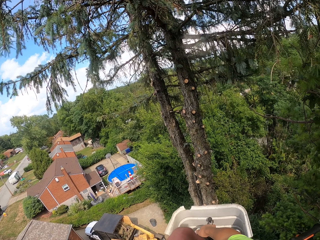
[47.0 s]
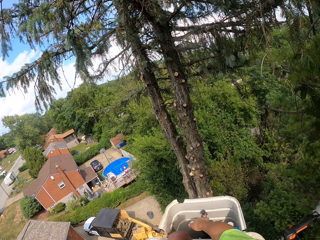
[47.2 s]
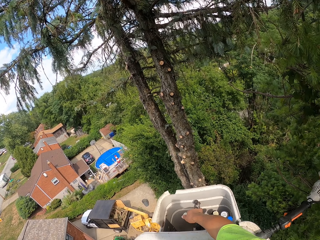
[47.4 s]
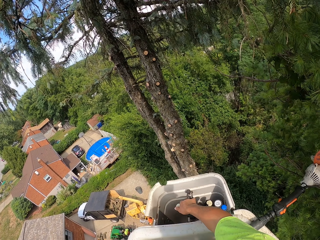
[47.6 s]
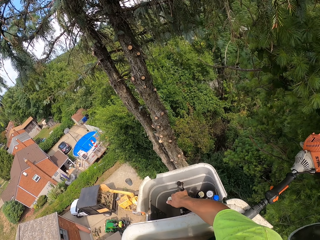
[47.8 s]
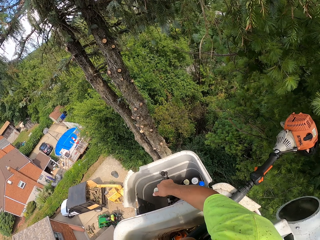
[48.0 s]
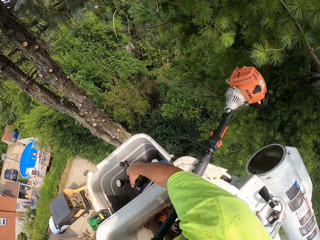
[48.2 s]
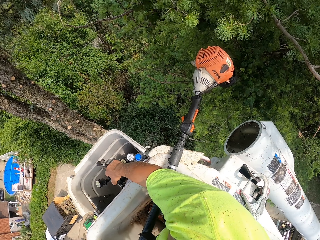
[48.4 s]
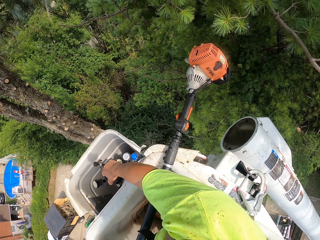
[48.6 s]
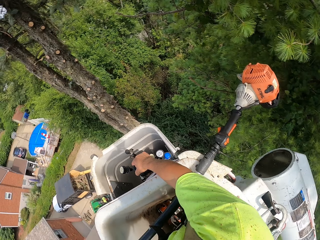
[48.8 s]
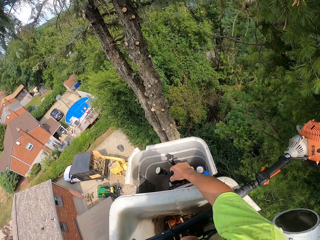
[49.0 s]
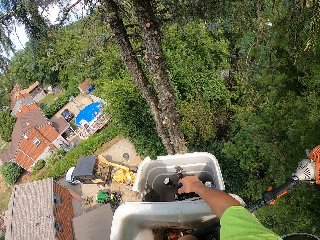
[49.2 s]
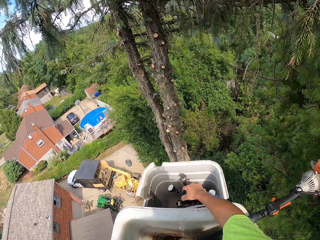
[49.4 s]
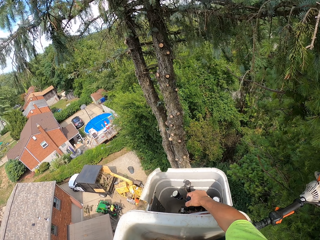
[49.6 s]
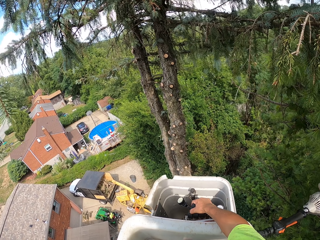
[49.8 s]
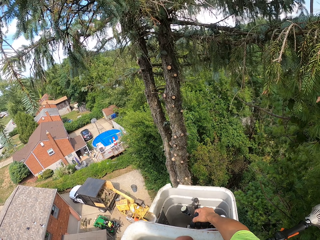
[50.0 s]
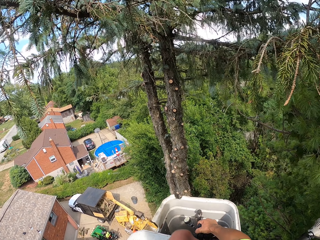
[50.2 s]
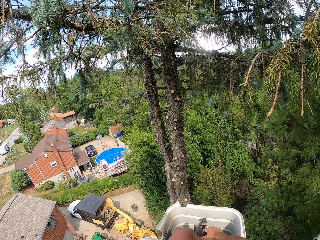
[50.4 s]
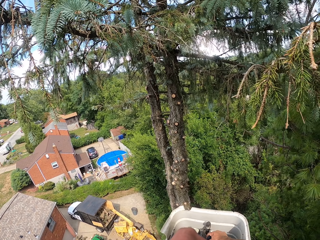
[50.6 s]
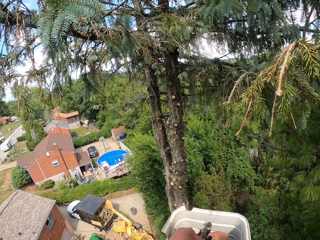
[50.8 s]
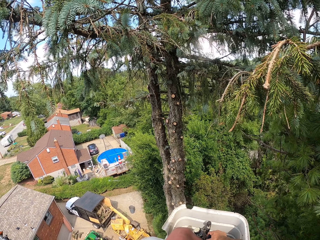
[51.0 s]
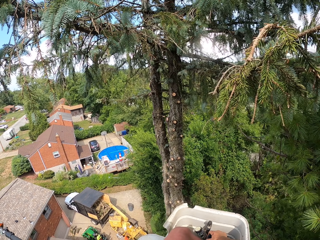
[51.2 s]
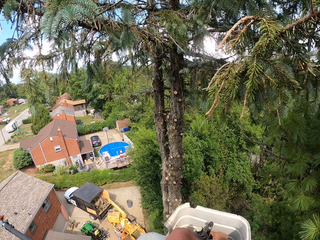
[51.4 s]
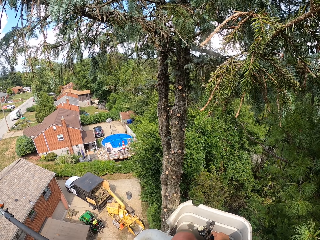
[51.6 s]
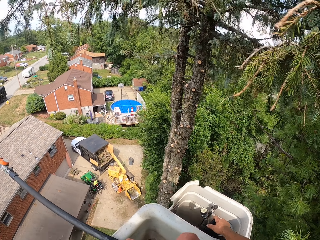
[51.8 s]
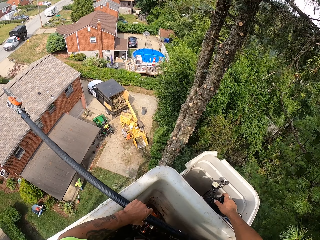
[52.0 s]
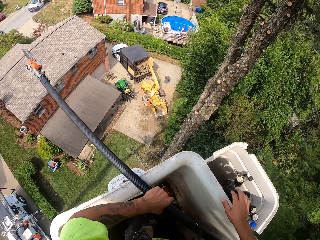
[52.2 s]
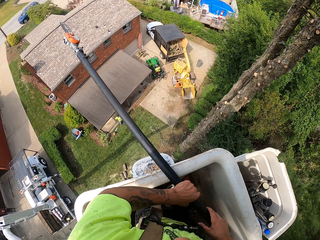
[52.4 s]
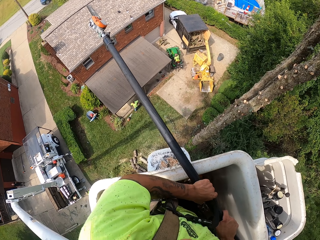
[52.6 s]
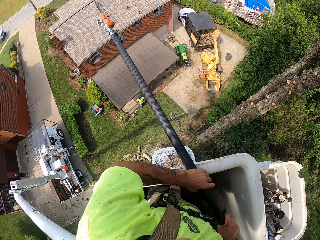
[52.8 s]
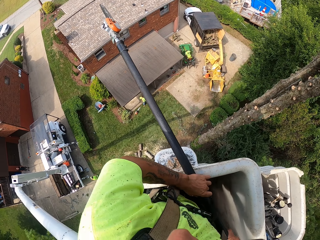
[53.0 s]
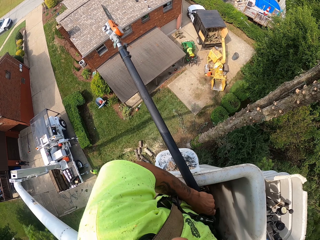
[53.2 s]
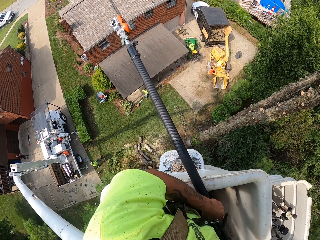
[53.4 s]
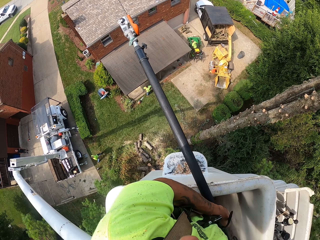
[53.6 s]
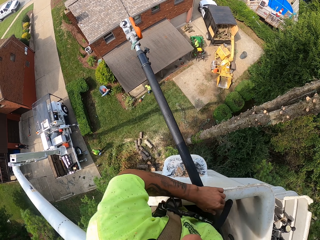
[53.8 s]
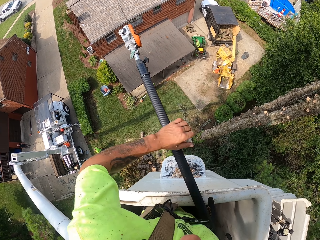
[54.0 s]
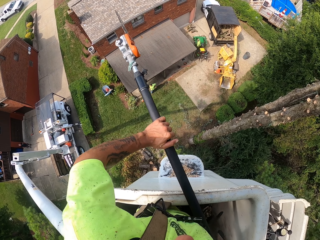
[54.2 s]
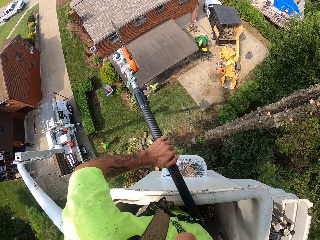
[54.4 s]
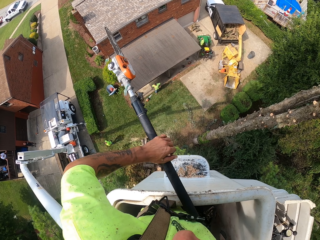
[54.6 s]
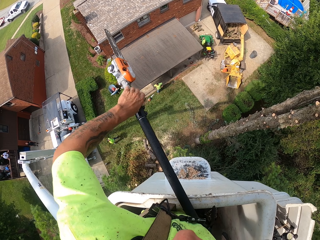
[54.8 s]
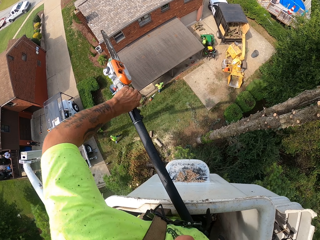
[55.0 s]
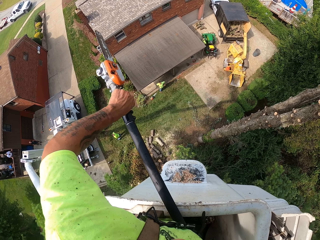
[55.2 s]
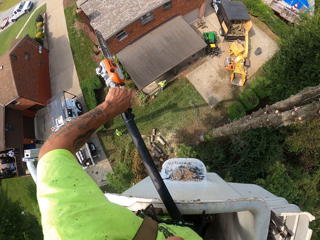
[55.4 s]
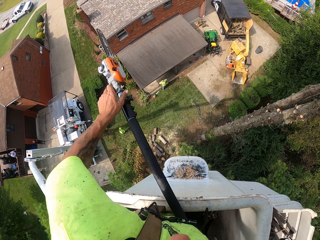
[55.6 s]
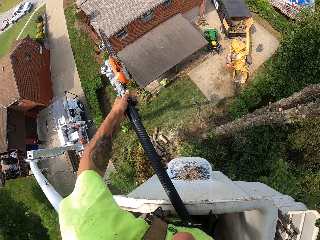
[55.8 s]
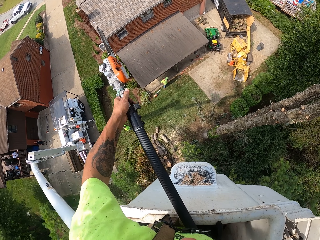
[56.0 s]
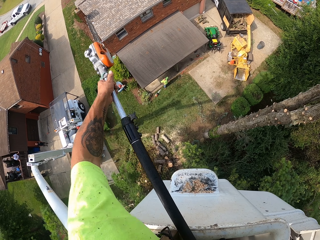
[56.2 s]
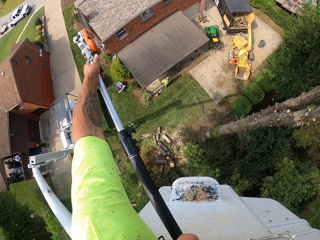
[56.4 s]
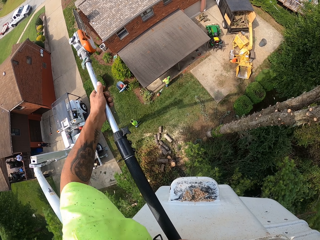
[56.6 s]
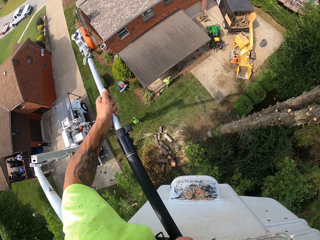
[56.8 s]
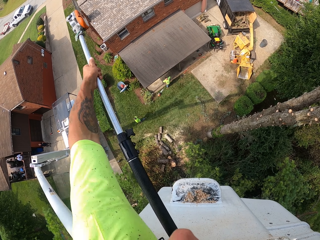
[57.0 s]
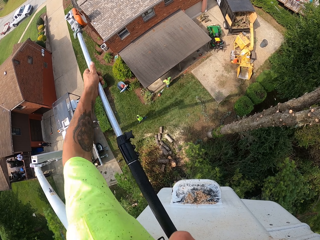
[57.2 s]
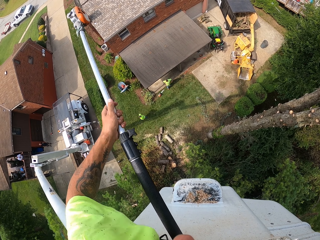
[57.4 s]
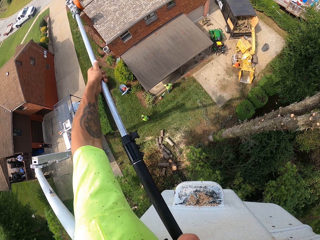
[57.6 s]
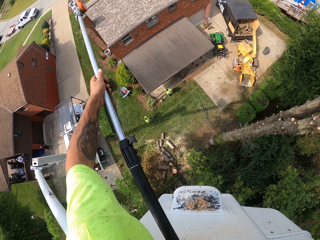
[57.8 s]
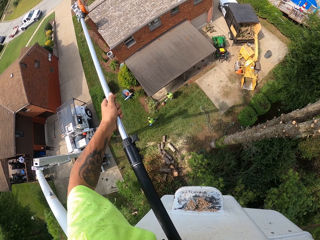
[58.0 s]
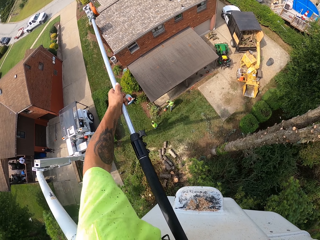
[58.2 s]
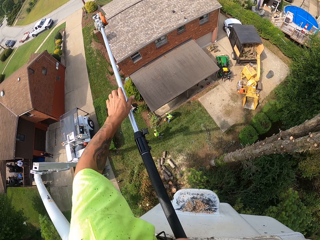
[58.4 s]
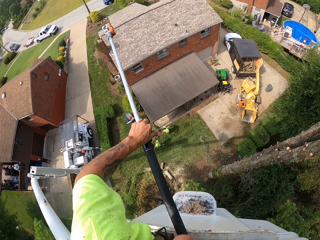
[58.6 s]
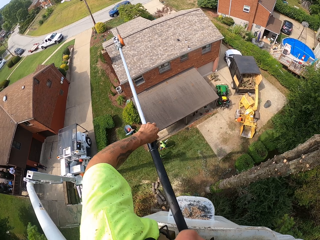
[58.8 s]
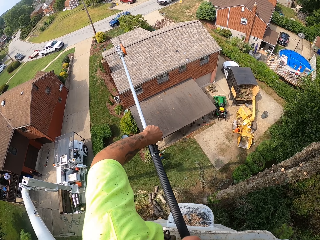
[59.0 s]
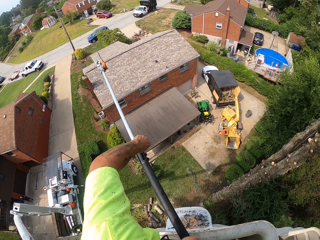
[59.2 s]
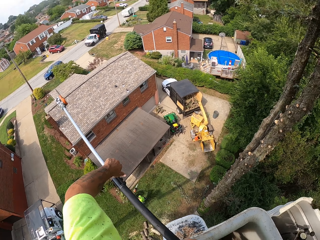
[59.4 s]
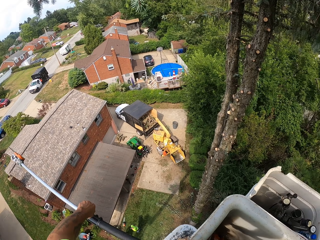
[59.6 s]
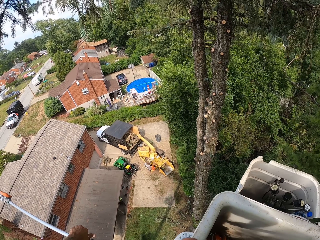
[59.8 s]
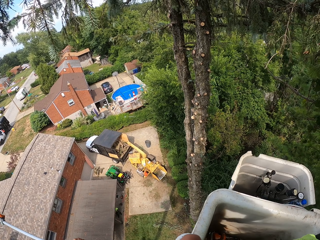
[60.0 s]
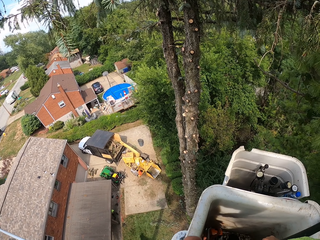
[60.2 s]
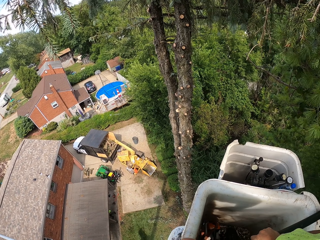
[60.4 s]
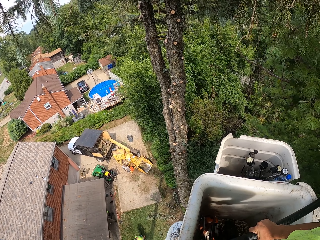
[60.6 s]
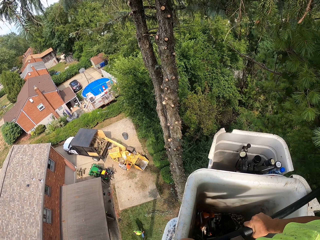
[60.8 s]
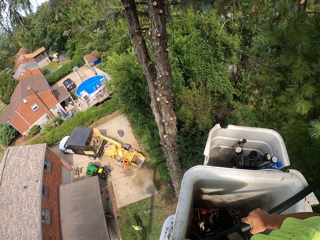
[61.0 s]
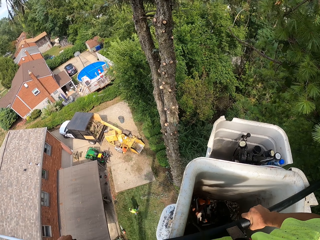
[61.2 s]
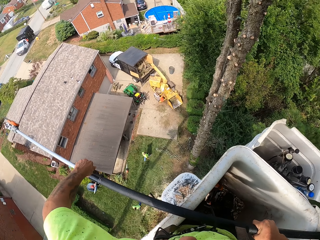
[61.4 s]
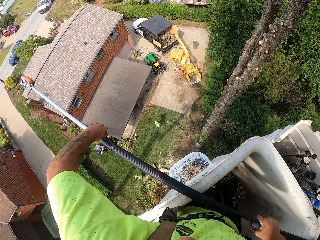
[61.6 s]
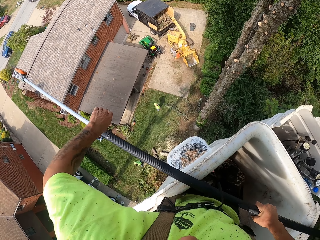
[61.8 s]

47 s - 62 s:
The camera wearer holds the telescopic tree pruner. He extends the chainsaw with his left hand. He loosens the bolt washer. He adjusts the tree pruner head. He tightens the bolt washer. He looks around.

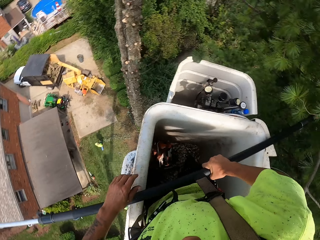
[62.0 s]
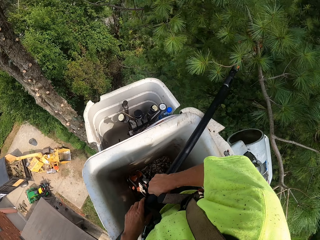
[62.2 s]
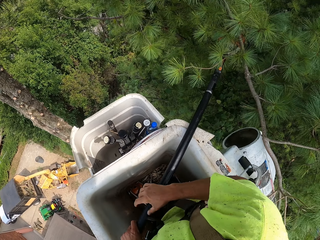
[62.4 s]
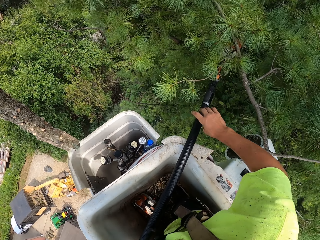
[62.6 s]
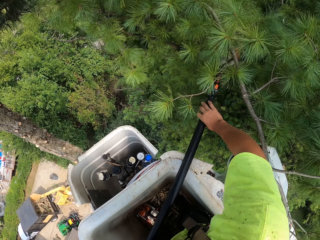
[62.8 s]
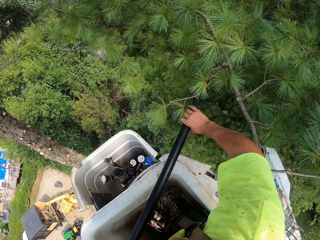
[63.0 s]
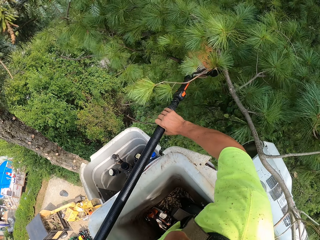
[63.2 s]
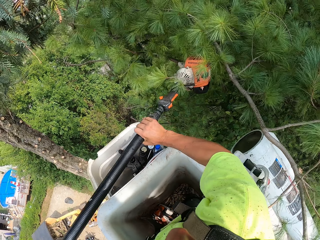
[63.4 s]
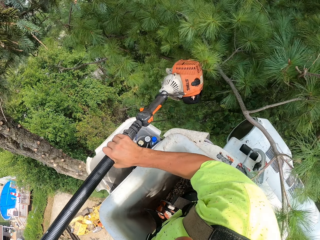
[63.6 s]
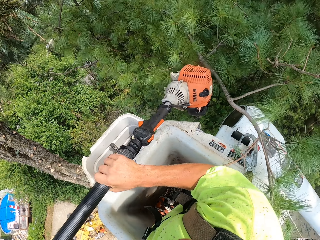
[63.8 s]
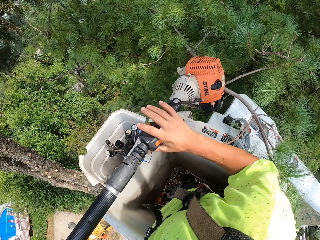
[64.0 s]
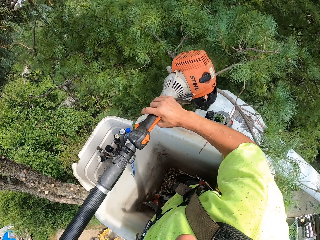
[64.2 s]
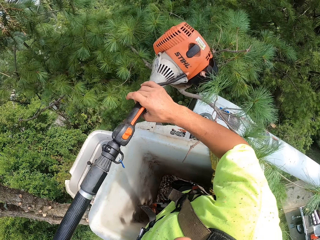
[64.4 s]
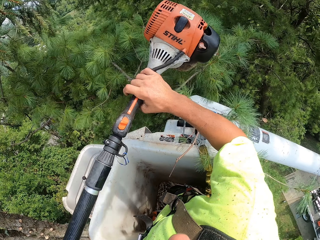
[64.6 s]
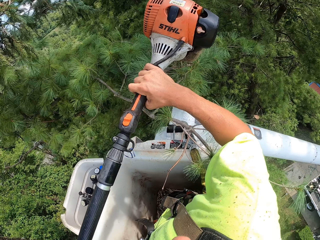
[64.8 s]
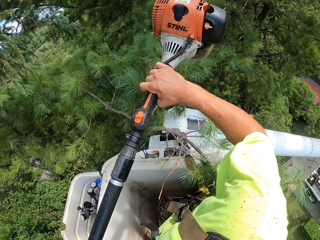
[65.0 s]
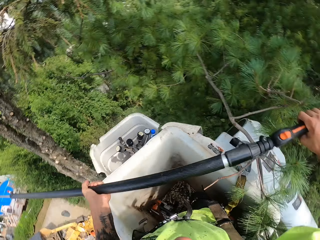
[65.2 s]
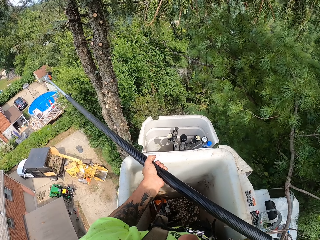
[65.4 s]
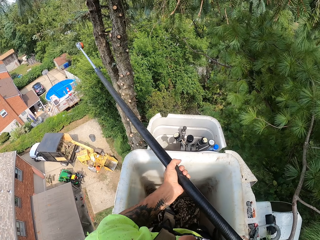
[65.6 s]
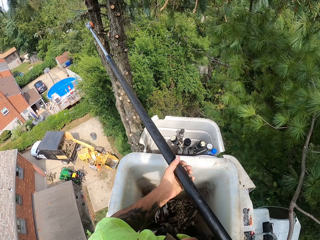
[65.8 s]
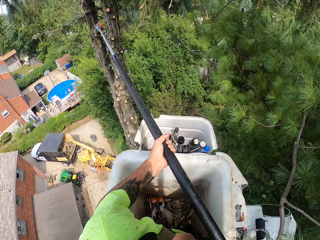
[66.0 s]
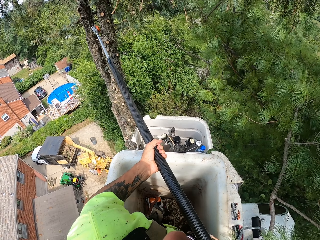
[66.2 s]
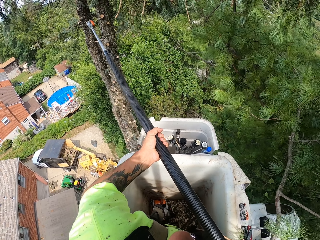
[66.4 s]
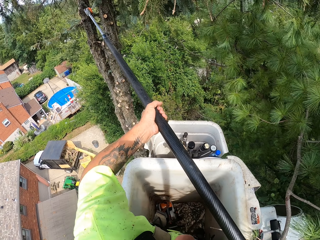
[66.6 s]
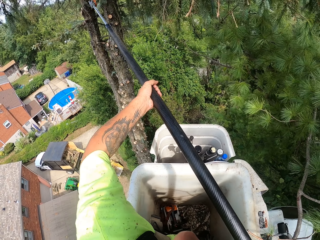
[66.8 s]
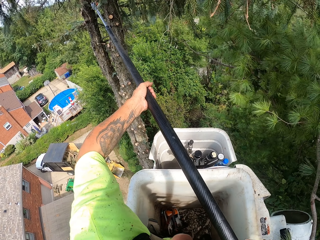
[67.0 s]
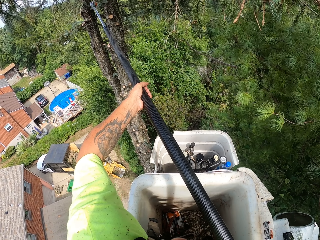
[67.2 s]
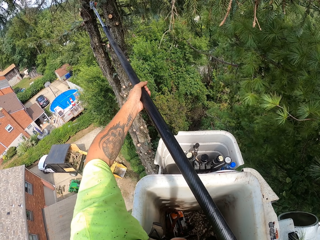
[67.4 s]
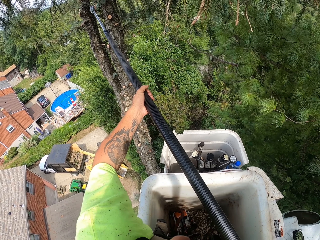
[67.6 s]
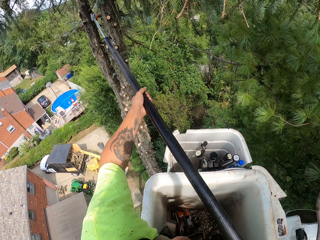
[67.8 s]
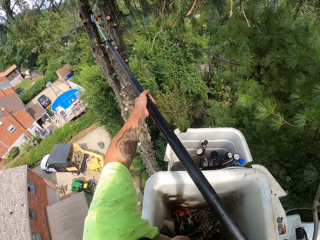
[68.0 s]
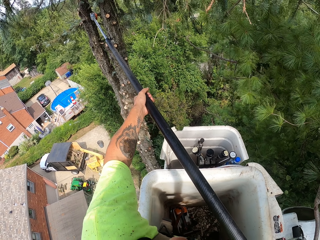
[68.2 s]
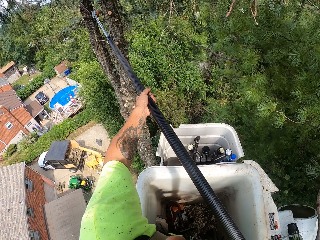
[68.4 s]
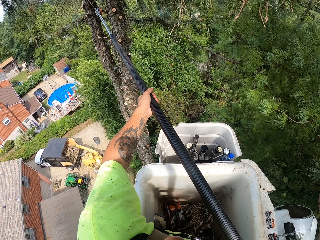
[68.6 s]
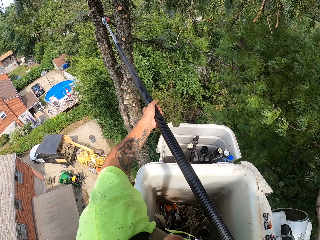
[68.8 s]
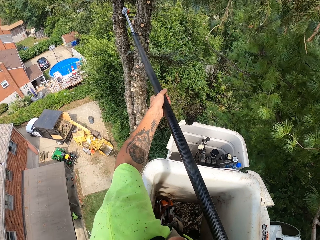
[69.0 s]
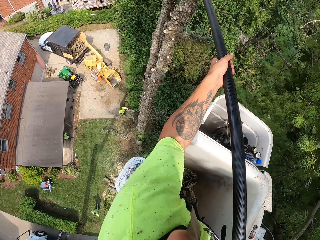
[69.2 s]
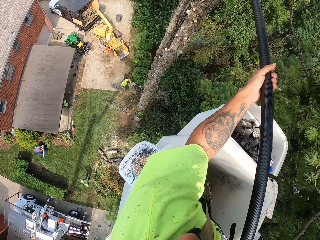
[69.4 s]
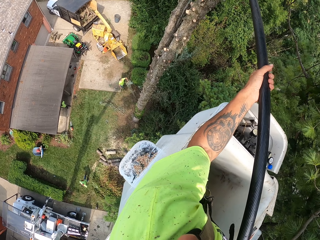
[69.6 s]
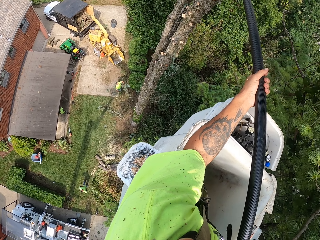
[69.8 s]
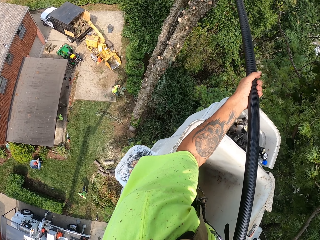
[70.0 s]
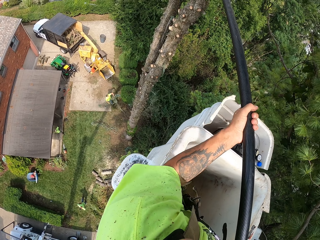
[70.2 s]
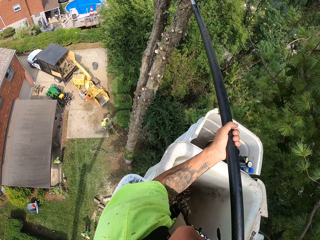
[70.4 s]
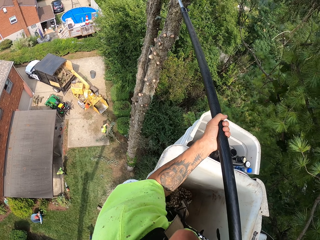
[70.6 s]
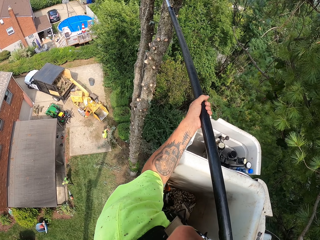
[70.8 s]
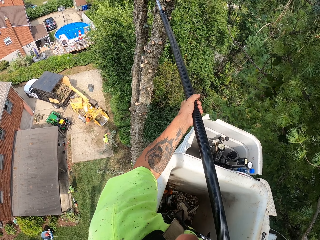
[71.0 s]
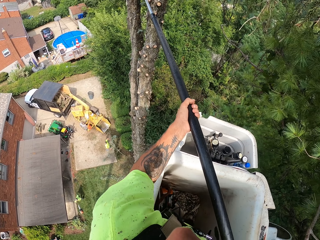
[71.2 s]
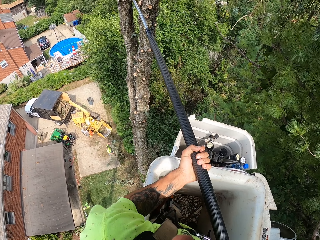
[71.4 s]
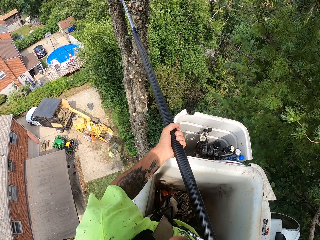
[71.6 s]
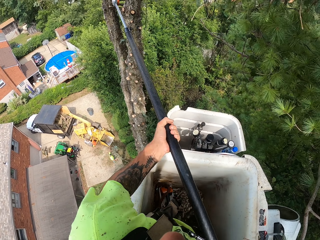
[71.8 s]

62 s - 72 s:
The camera wearer carries the telescopic tree pruner. He cuts the branches of trees with the chainsaw in his hands. He looks around.
